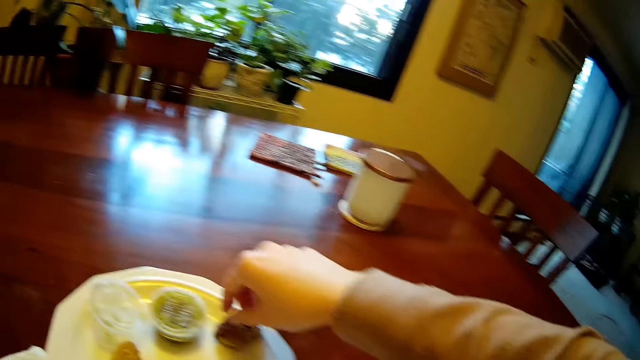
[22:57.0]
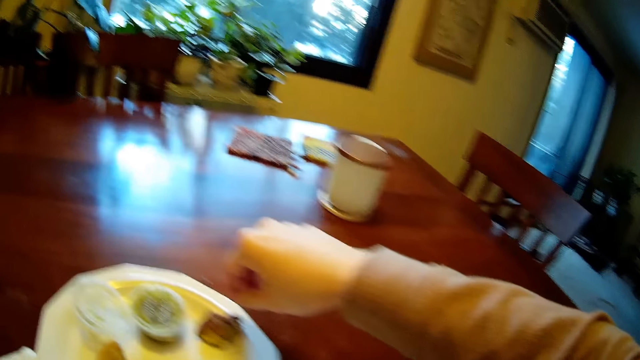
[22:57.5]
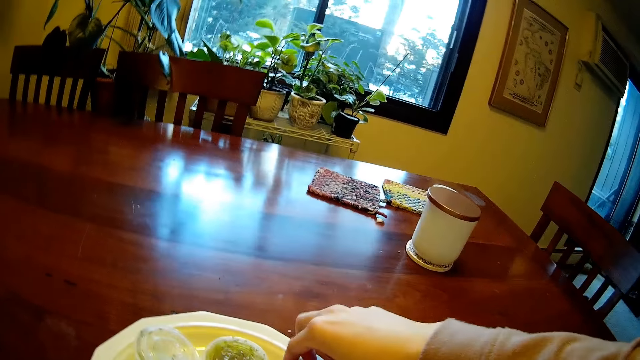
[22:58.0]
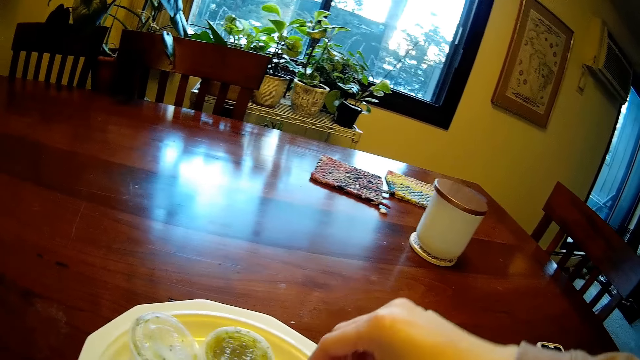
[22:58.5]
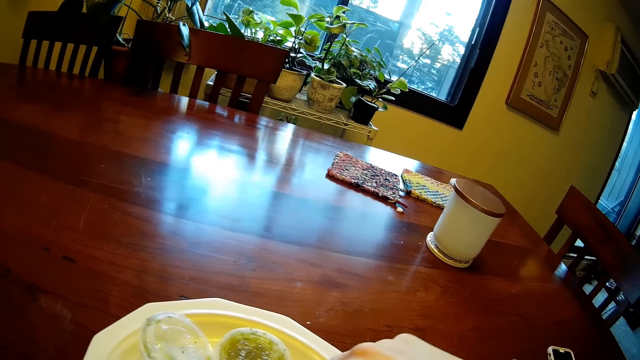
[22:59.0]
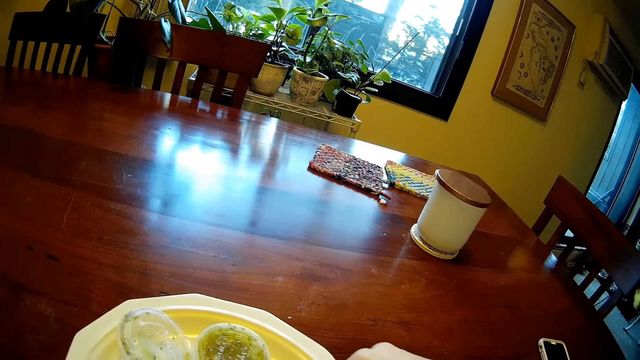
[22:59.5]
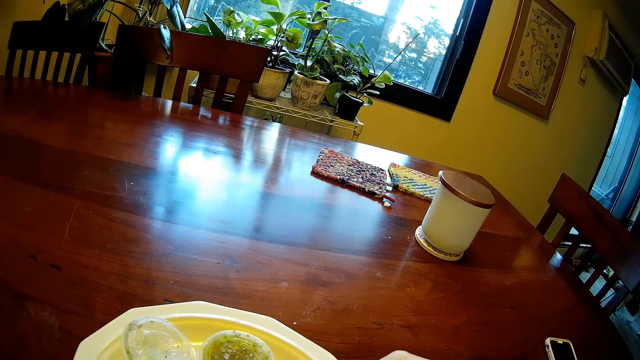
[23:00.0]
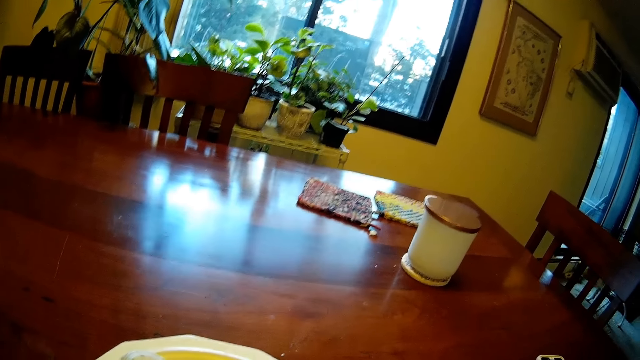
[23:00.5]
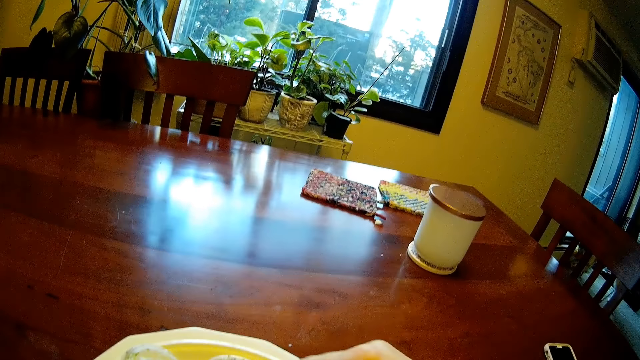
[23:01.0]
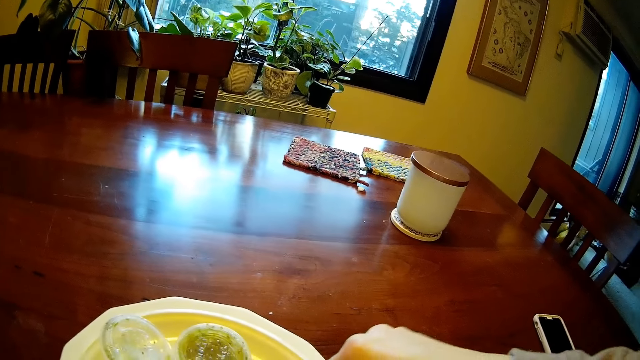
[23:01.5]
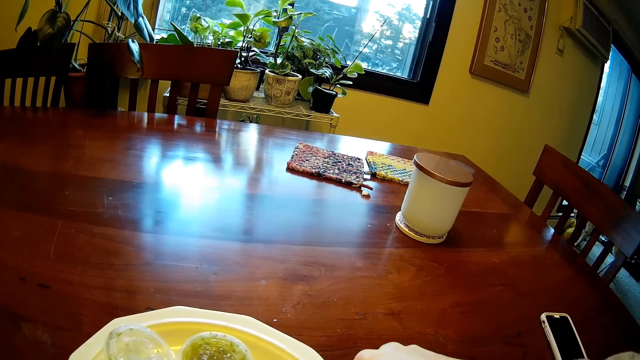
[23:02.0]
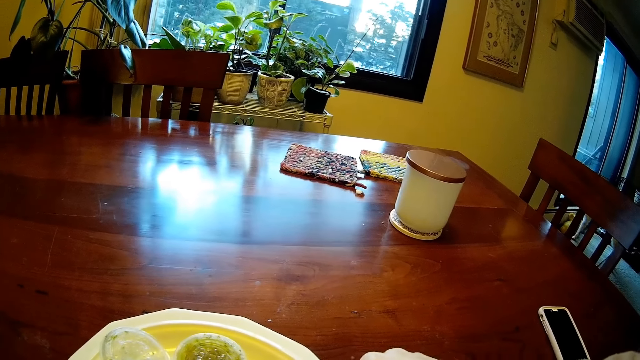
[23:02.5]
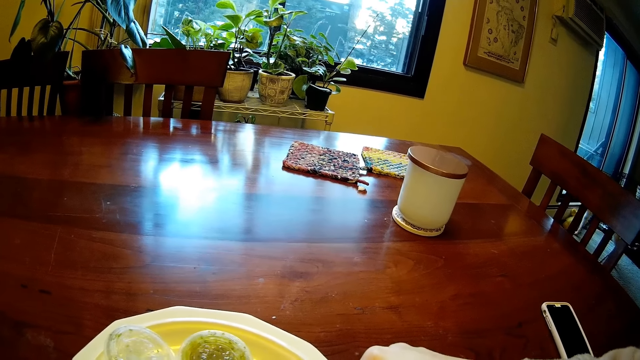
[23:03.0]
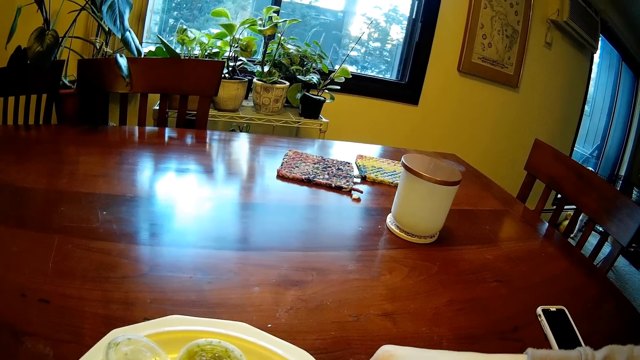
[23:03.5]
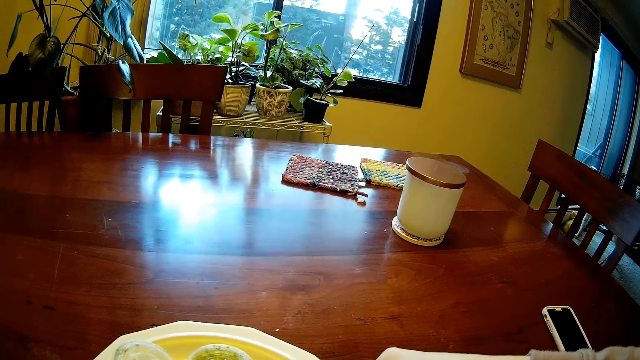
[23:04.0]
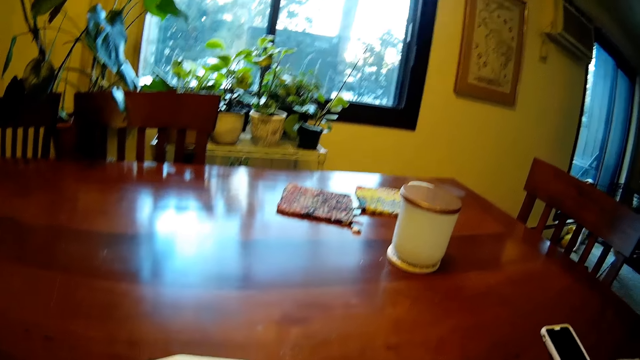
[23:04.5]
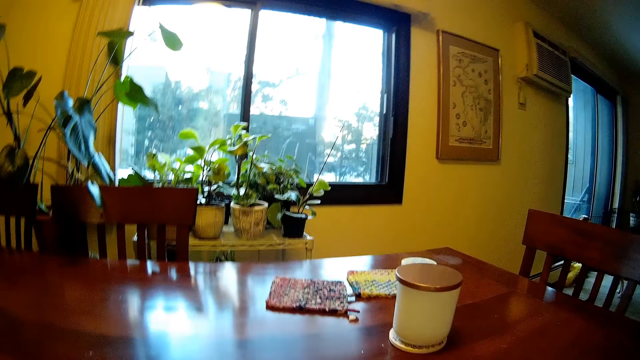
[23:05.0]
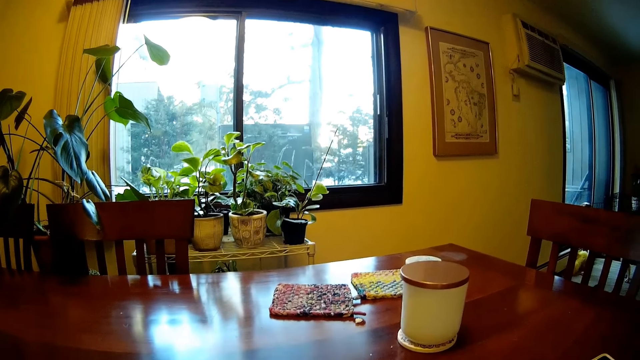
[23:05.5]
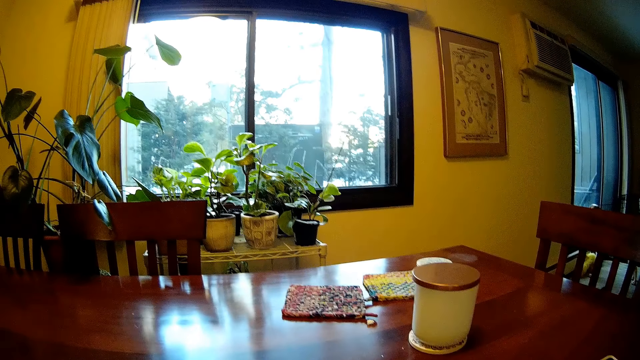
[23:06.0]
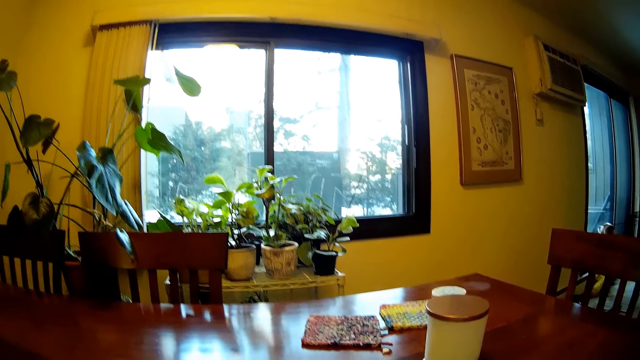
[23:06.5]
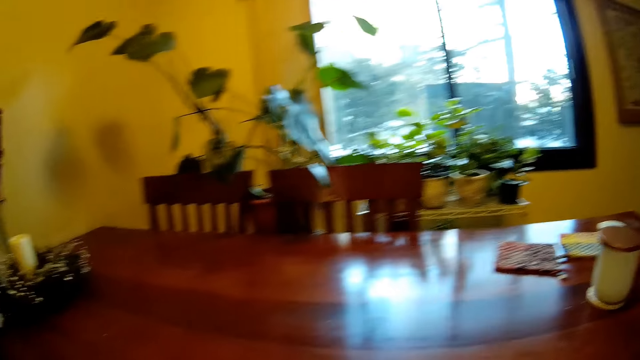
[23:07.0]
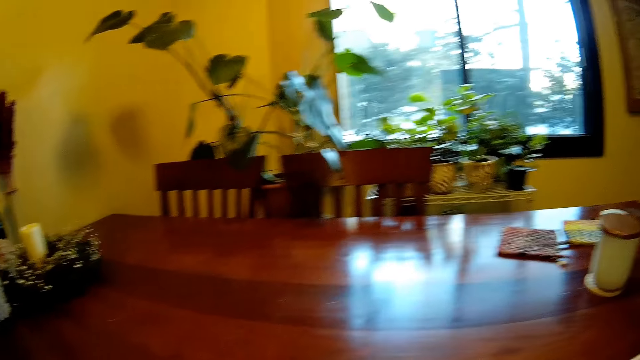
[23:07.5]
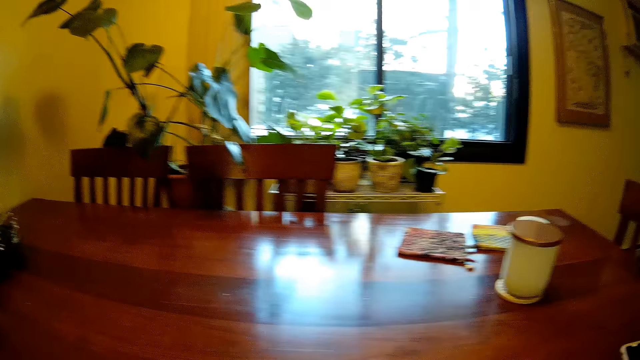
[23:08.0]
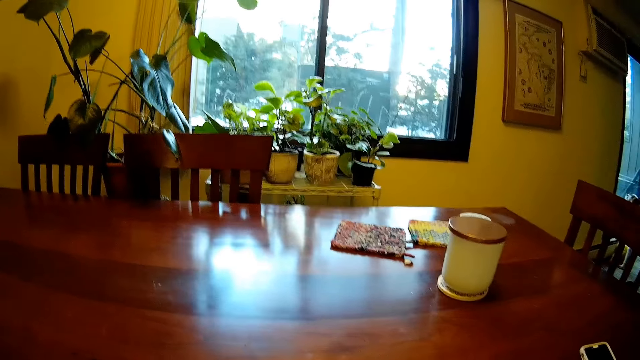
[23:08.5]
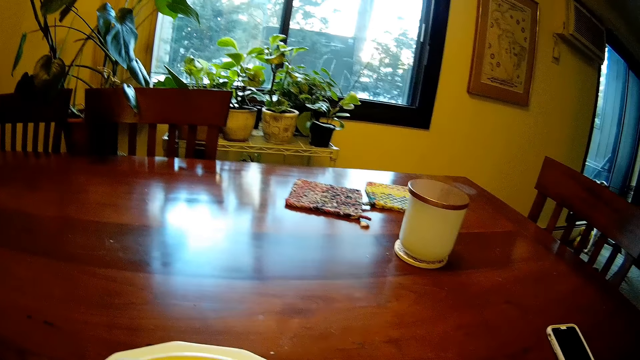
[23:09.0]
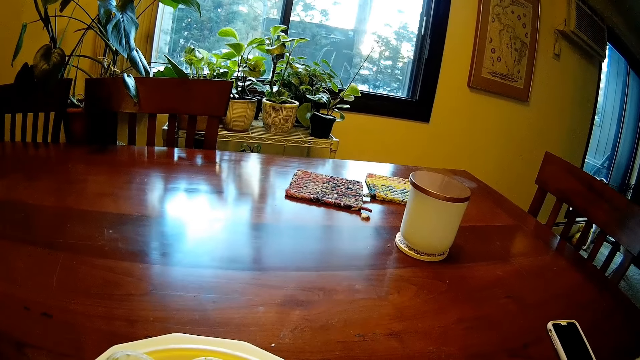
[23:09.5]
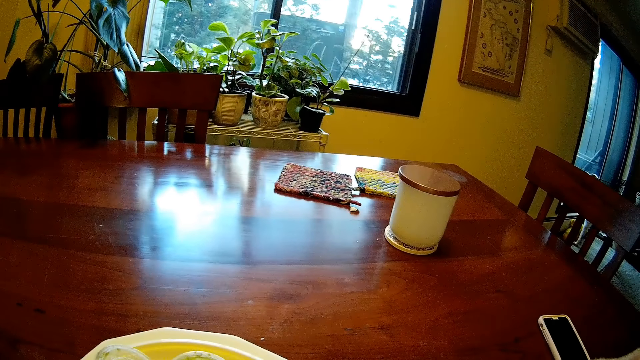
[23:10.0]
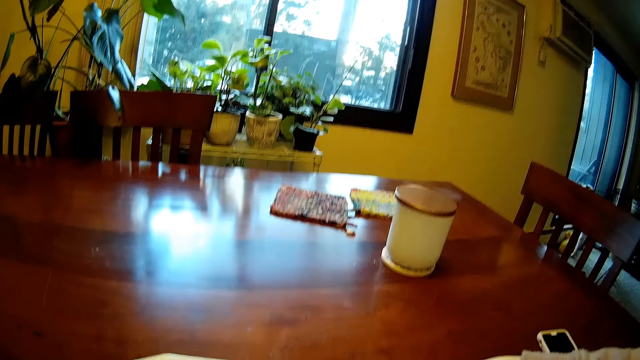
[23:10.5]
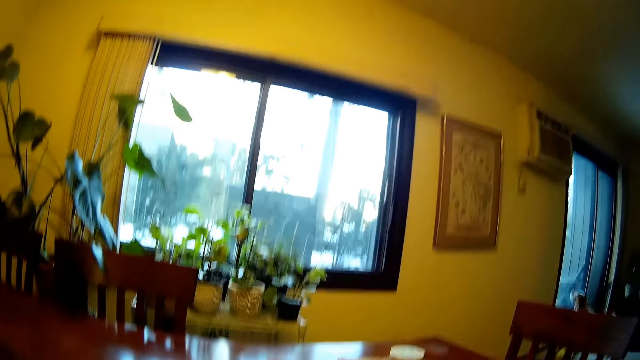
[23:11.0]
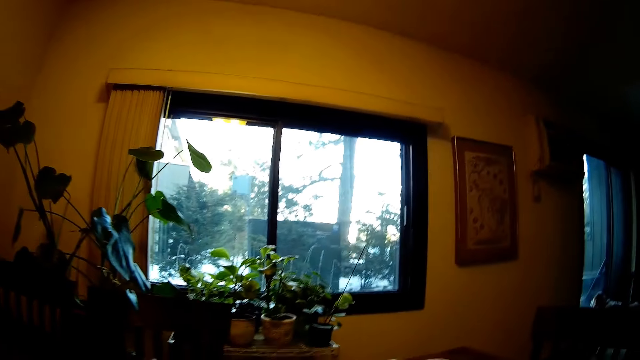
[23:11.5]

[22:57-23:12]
The camera wearer stops walking. He picks a pancake from a plate on a table with his right hand. He looks at the window.

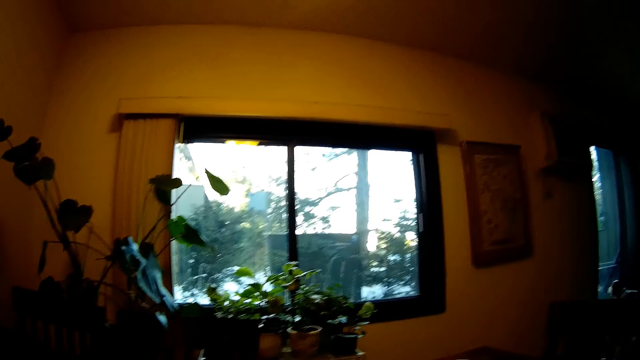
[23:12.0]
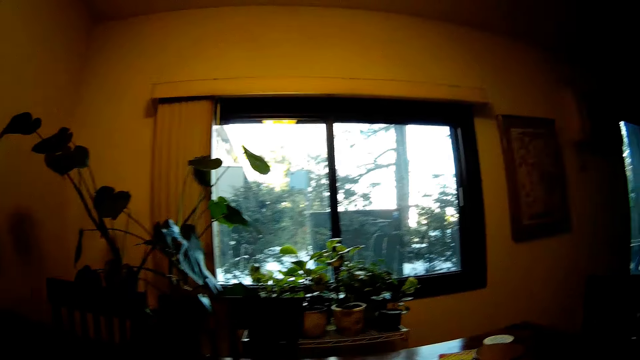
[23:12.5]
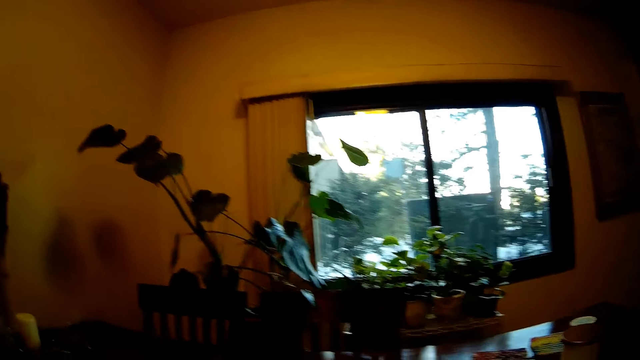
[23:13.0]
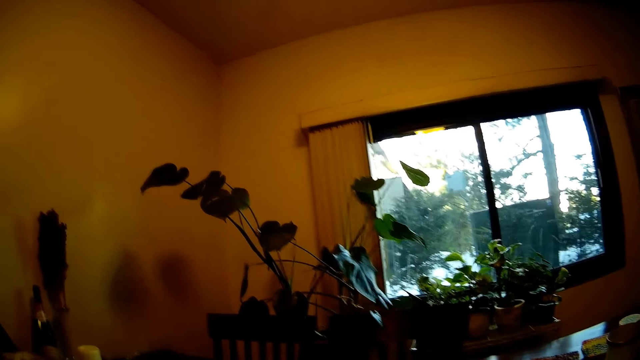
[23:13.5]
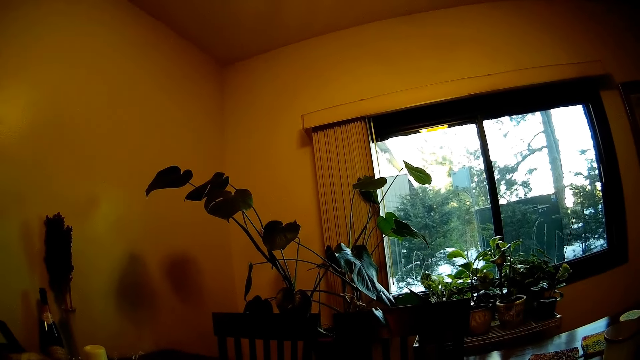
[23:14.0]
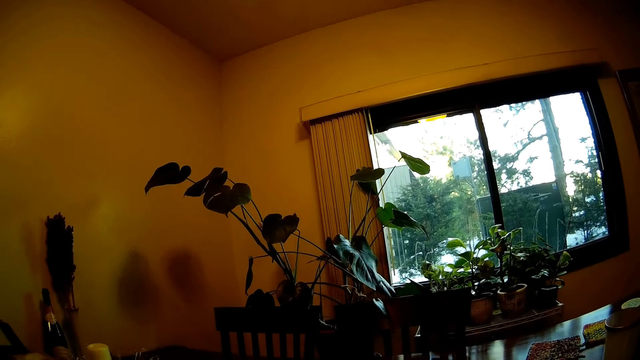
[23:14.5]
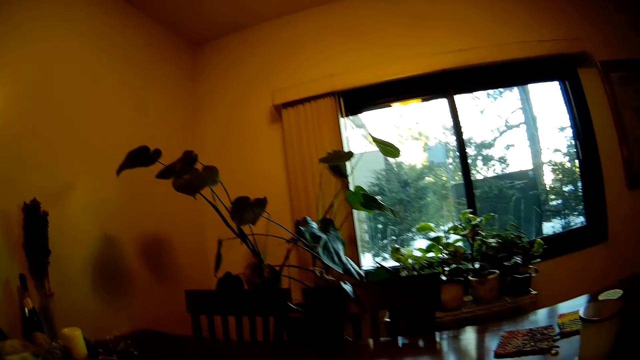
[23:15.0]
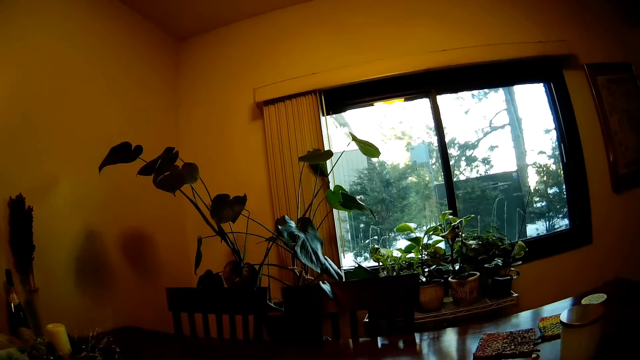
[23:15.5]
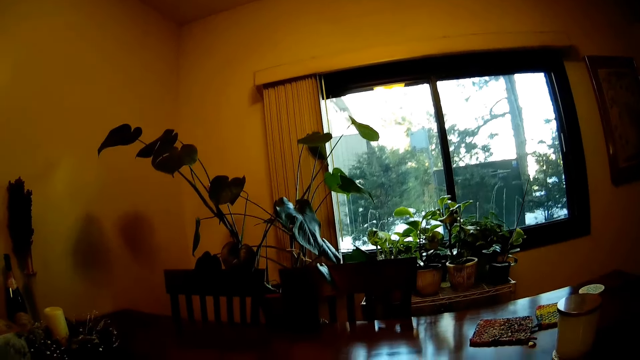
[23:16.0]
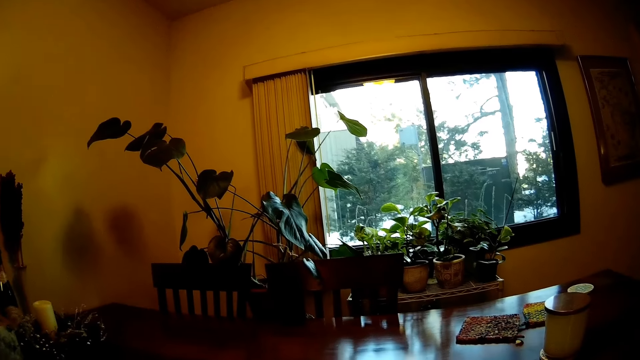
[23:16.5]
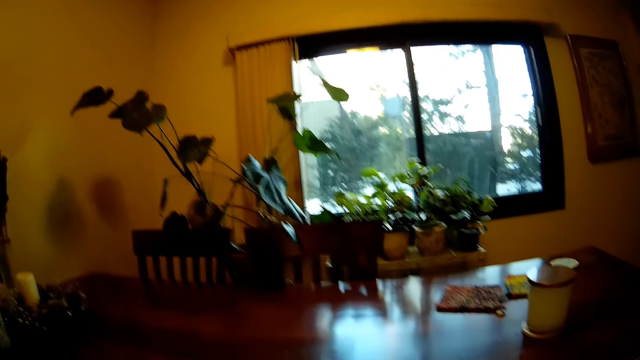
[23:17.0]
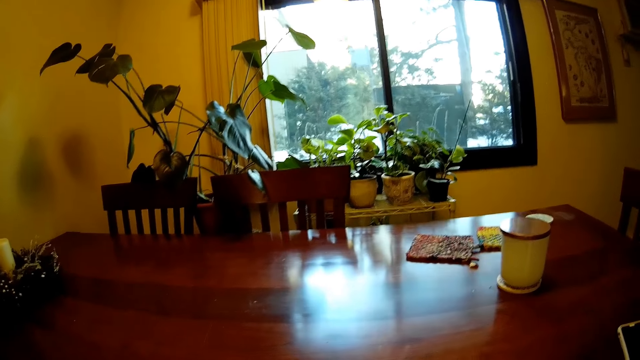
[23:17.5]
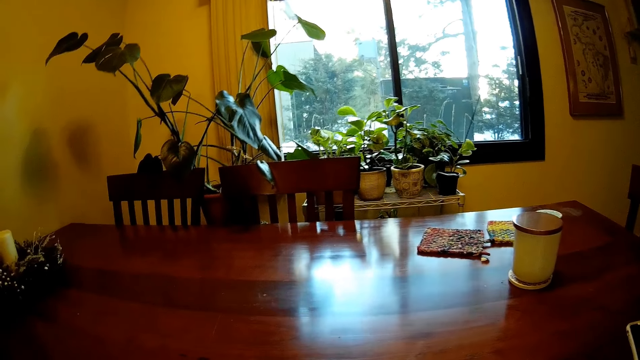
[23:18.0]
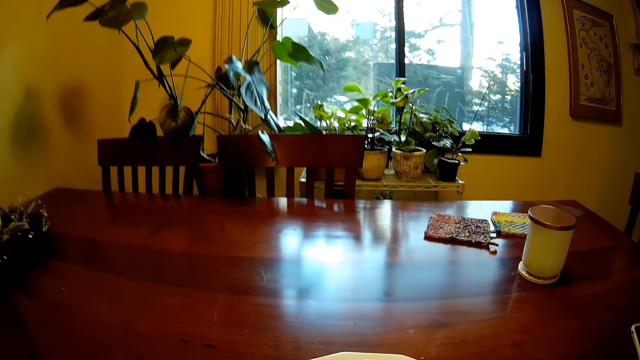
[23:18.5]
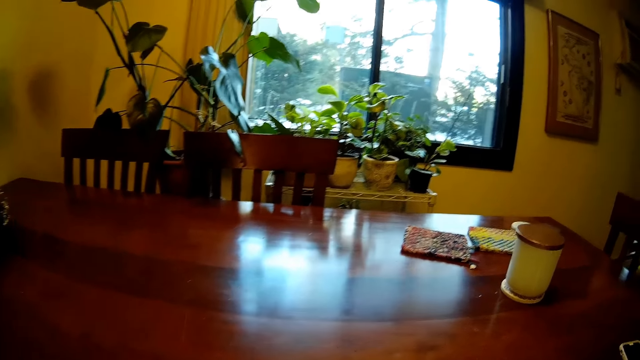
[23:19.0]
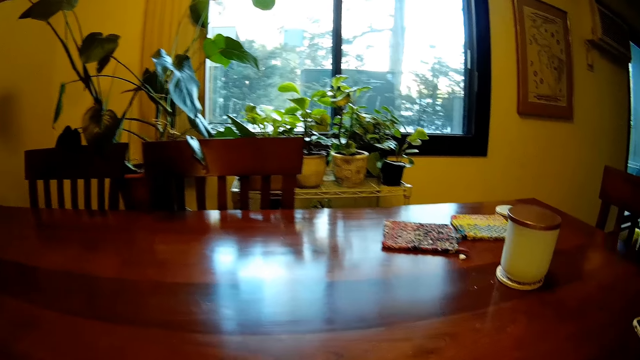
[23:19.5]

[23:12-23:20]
The camera wearer looks to the left.
